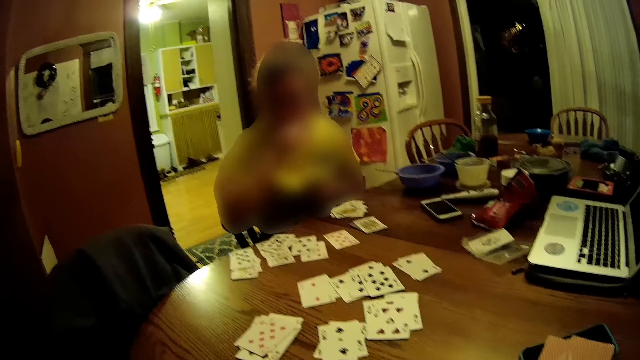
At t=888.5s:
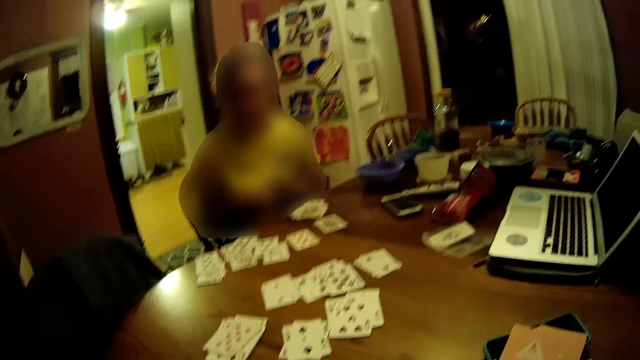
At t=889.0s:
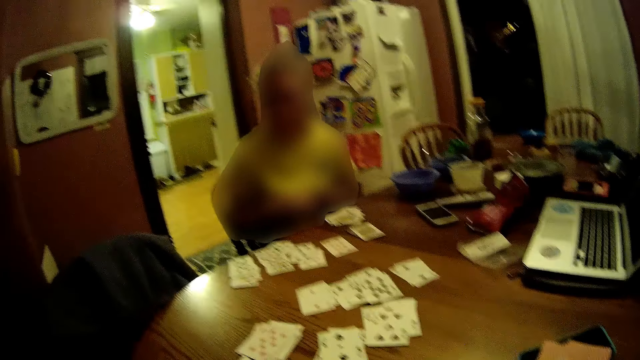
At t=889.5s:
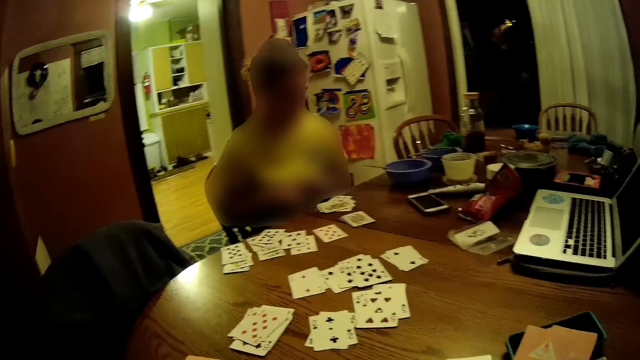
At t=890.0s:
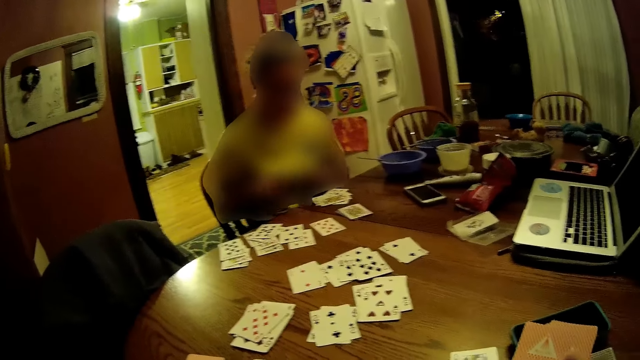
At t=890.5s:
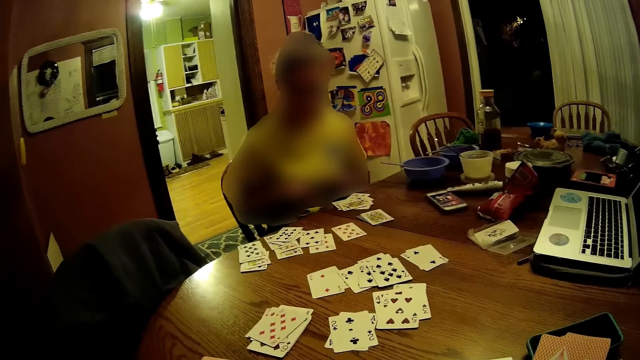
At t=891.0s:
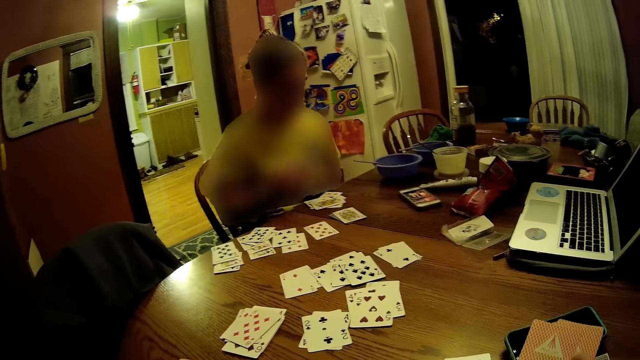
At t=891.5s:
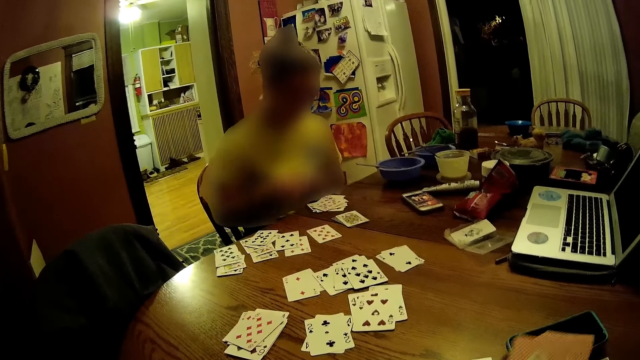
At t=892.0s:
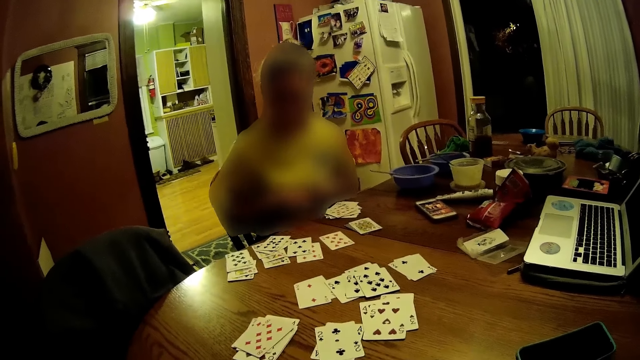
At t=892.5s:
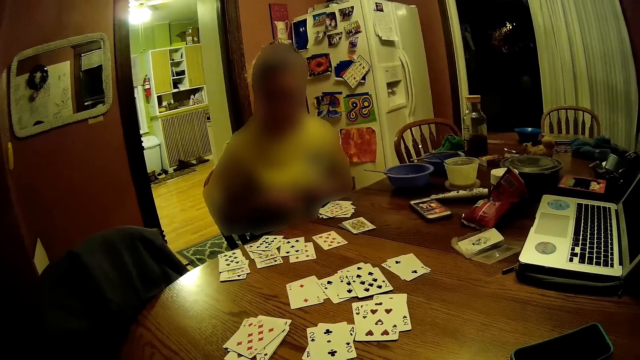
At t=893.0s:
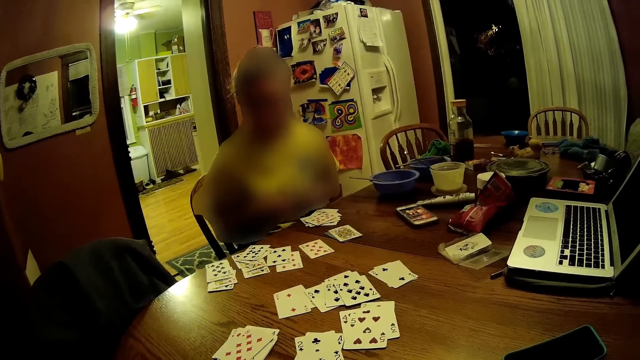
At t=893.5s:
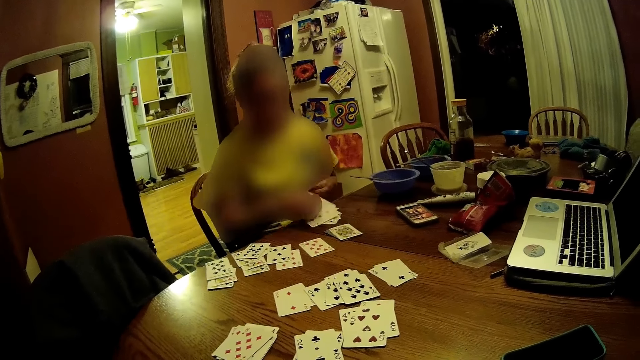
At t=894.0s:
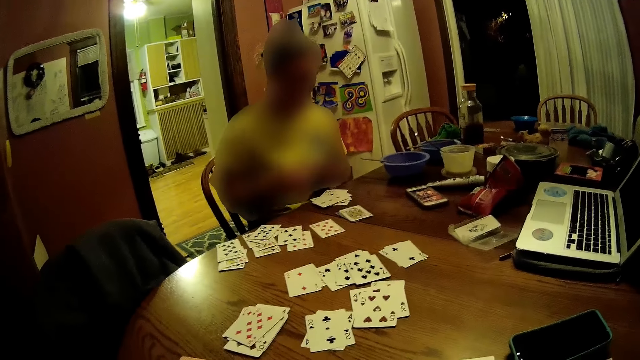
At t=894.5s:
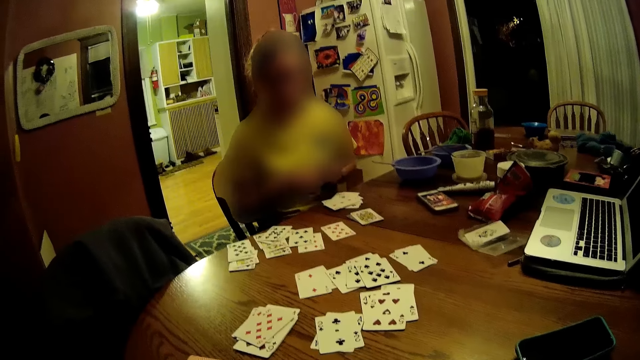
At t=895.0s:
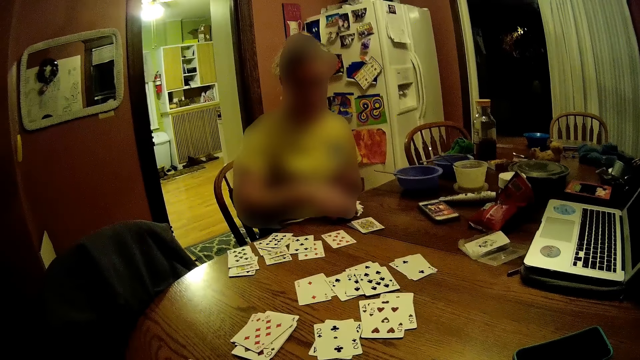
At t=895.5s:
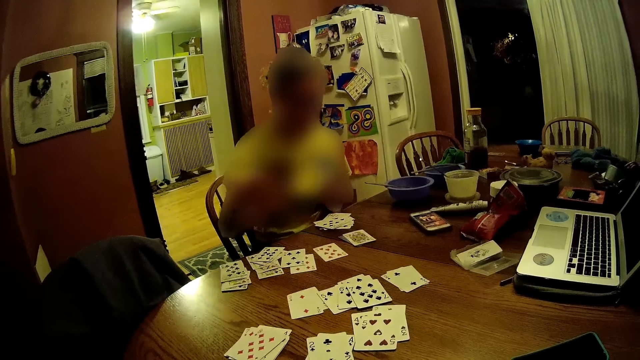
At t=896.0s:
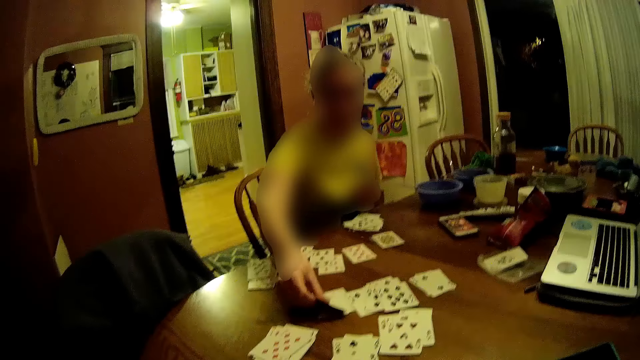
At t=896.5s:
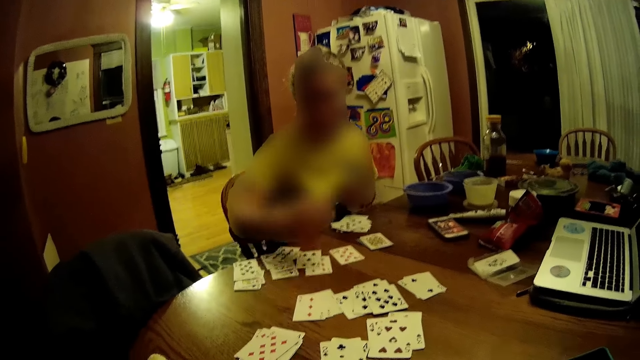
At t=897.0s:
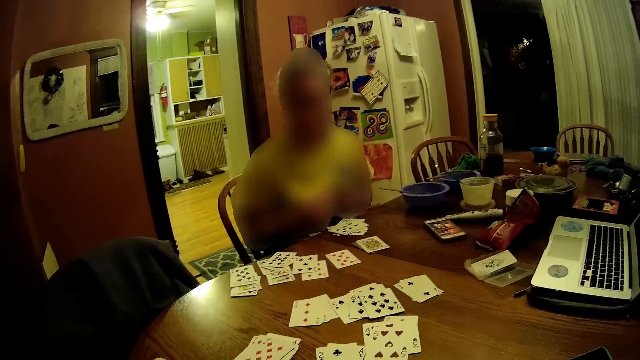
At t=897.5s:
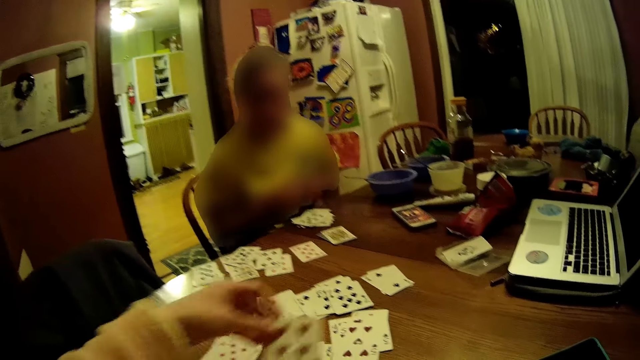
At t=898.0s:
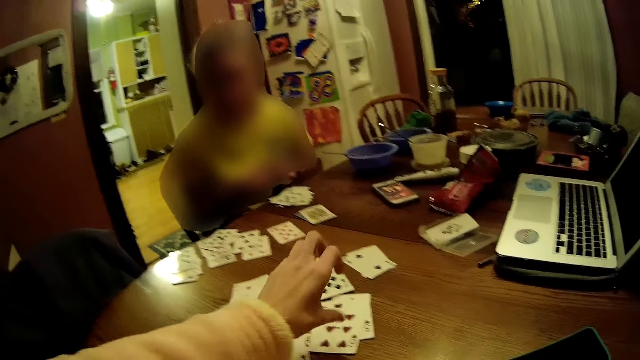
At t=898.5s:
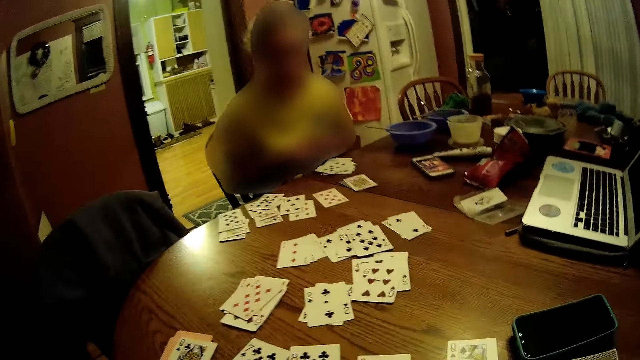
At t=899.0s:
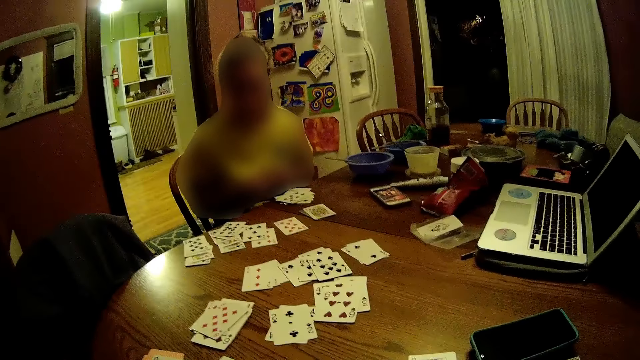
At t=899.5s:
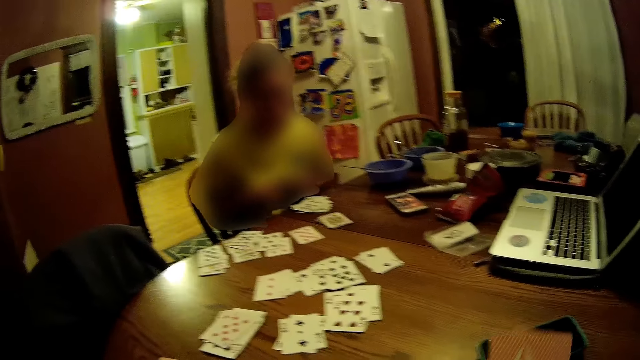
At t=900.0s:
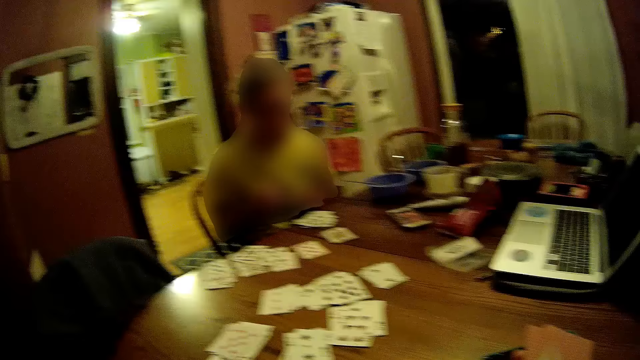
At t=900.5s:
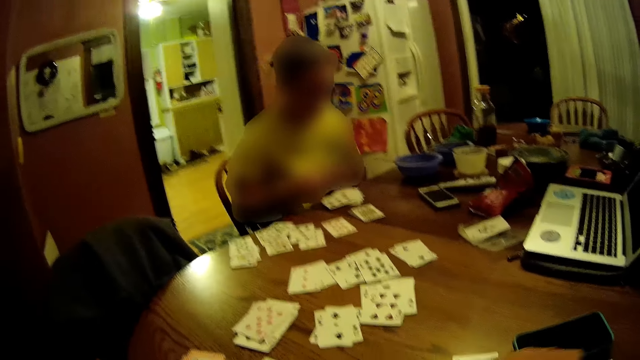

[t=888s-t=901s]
The woman drops some cards on the table with her right hand. She drops some cards on the table again. She replaces a card on the table with her right hand. The camera wearer puts a card on top of other cards on the table with his left hand.

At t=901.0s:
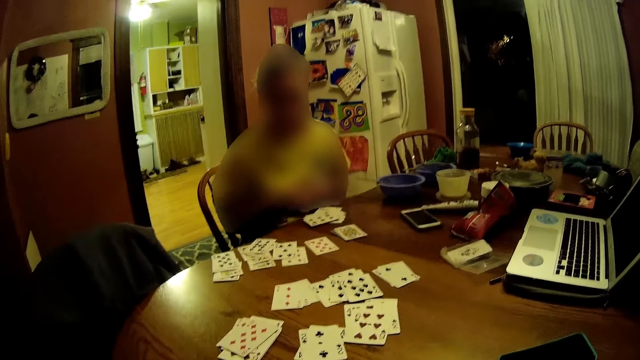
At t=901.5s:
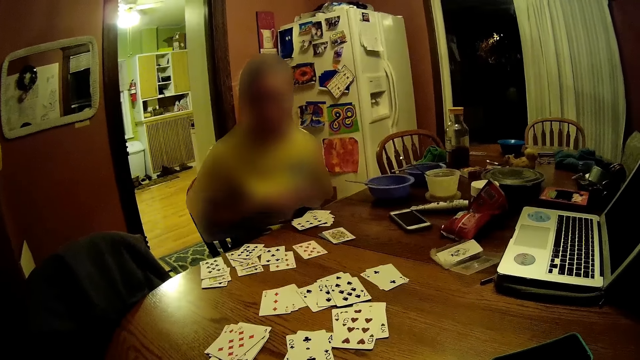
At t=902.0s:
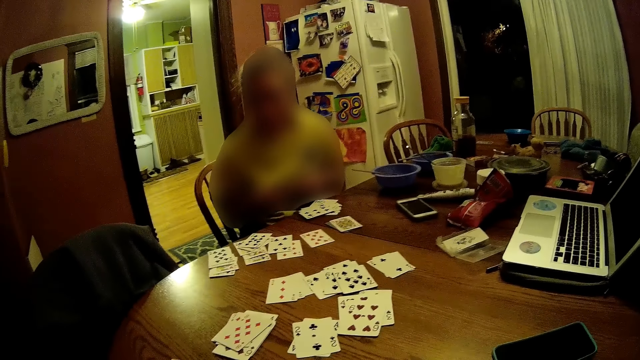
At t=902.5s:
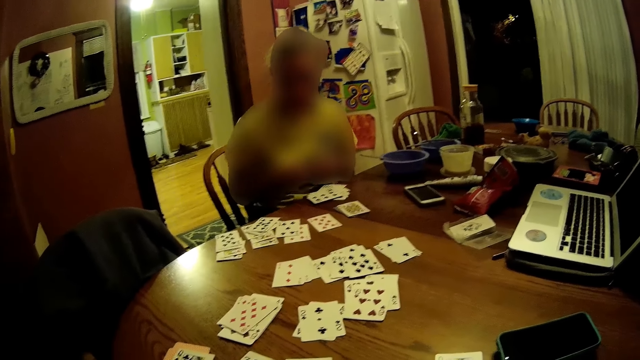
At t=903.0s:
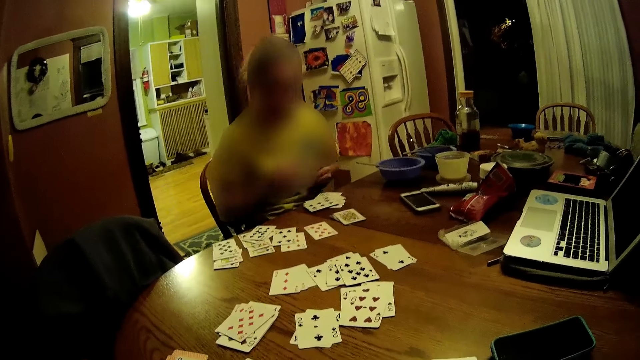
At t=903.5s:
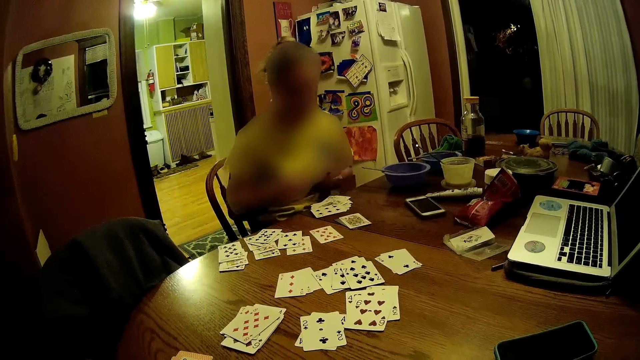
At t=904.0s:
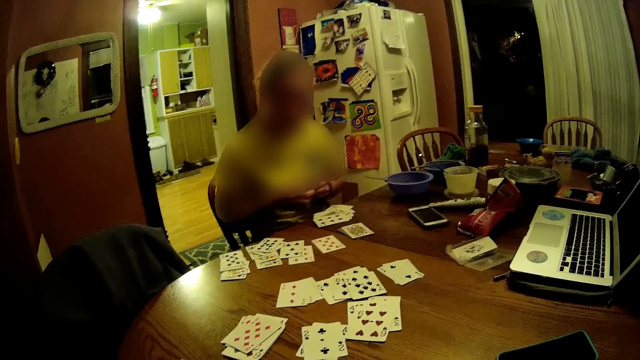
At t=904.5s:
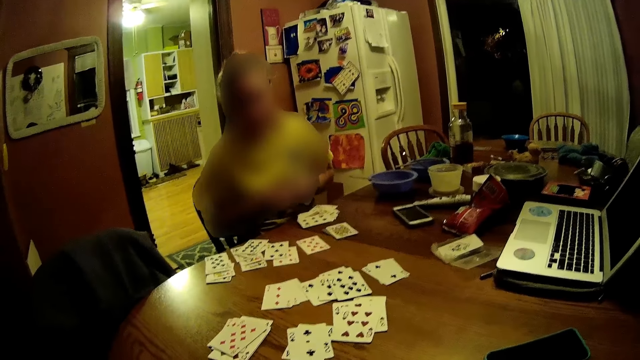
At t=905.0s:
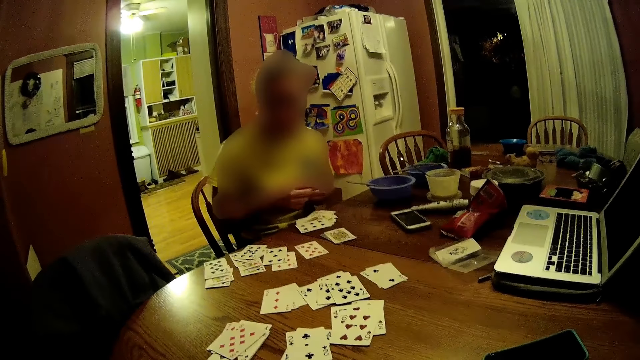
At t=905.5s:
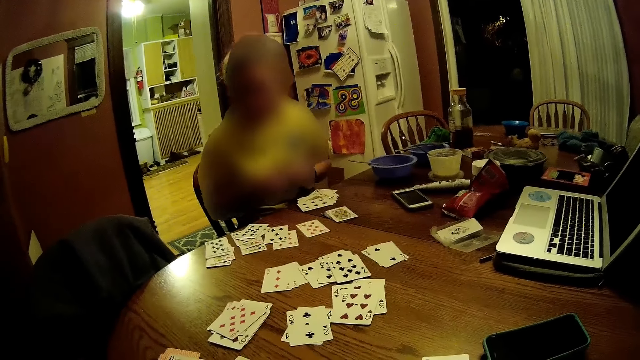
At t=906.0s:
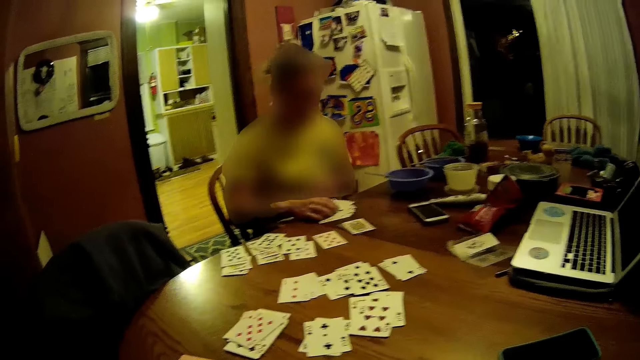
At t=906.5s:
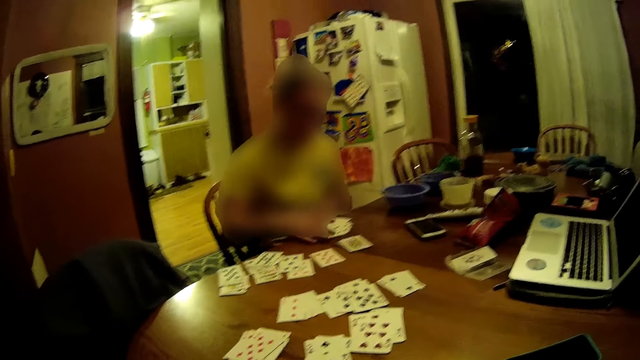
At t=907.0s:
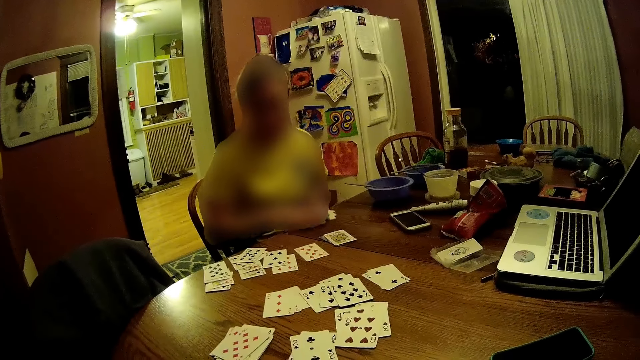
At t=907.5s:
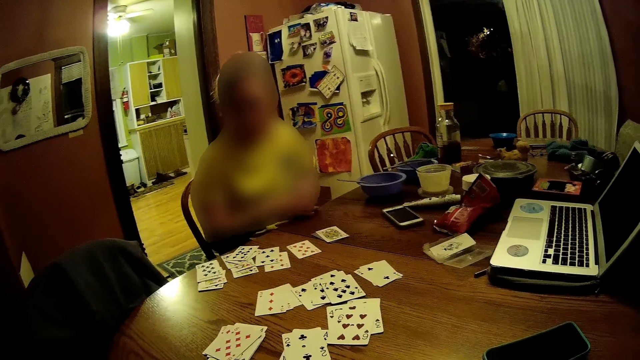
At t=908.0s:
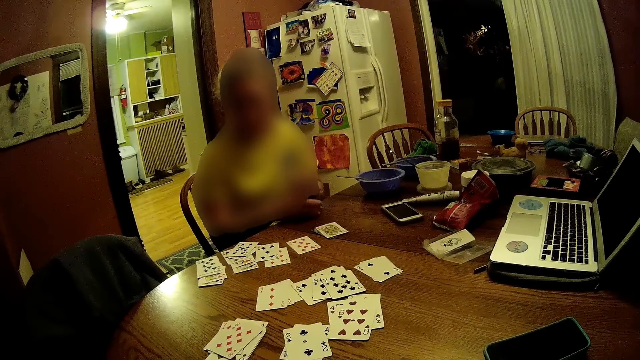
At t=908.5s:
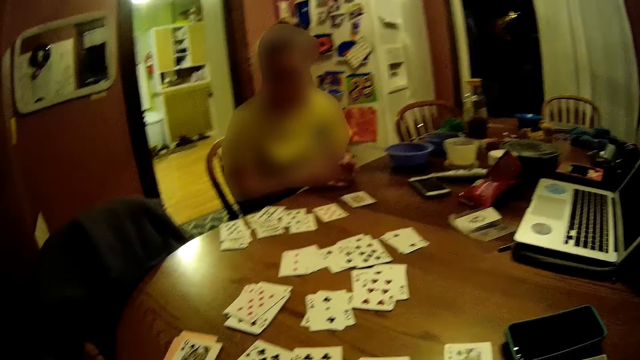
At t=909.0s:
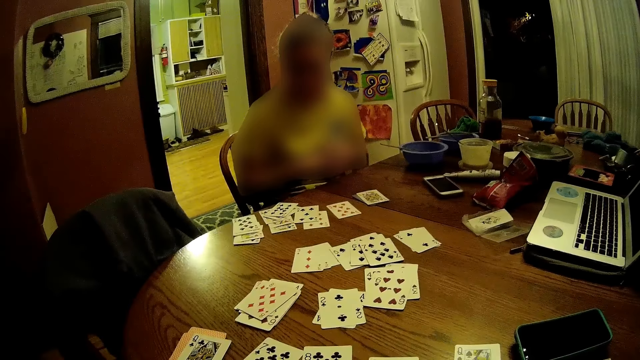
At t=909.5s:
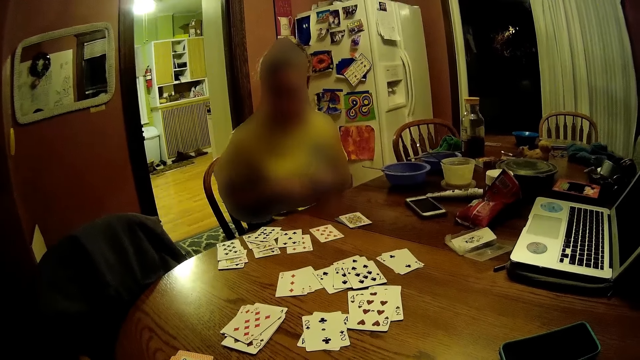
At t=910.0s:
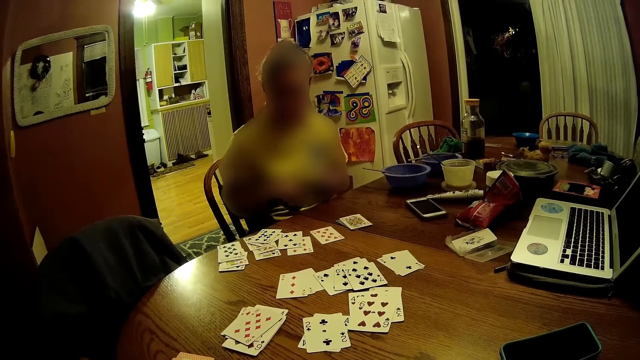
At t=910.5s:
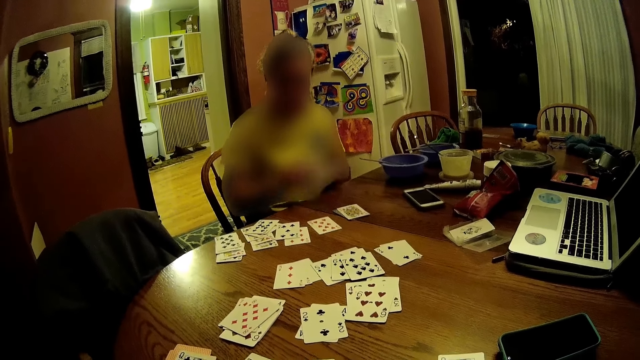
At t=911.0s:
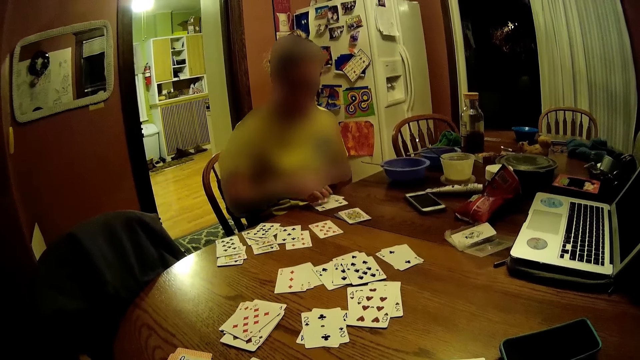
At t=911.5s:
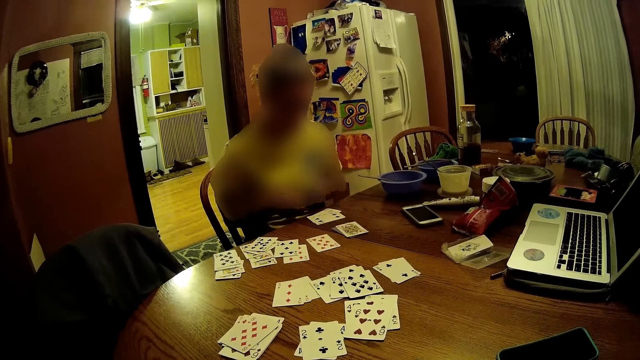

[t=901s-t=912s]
The woman drops some cards on the table with her right hand. She drops some cards on the table again. The camera wearer looks at the woman. The woman packs some cards on the table with her right hand. She arranges some cards with both hands. She drops some cards on the table with her right hand.
